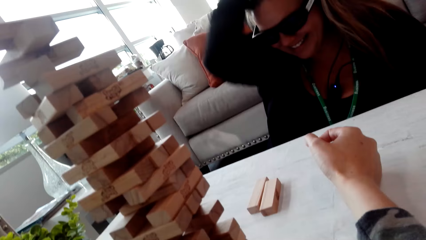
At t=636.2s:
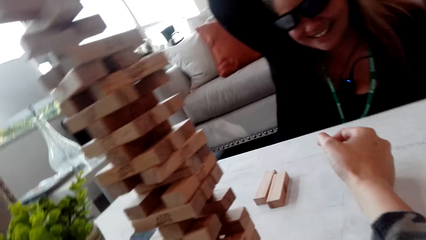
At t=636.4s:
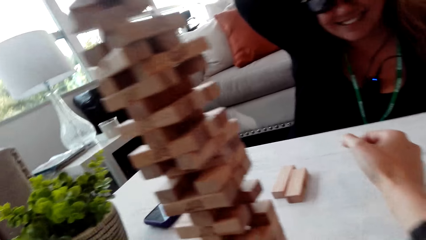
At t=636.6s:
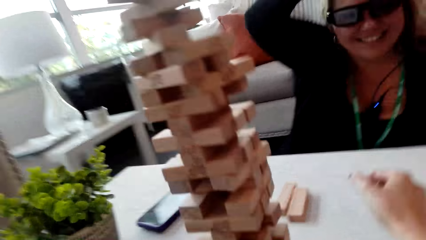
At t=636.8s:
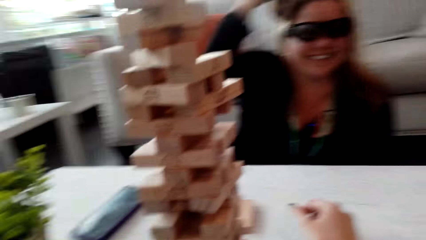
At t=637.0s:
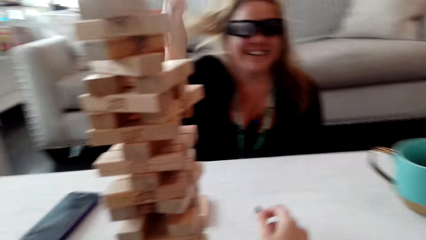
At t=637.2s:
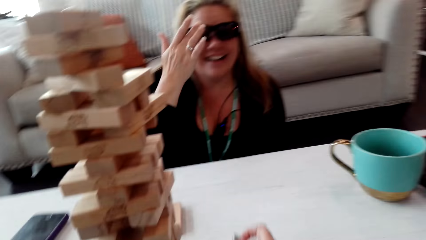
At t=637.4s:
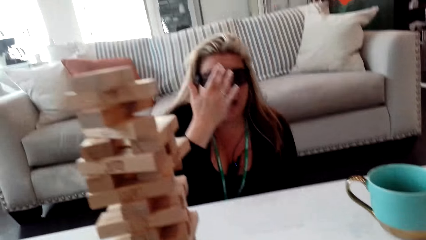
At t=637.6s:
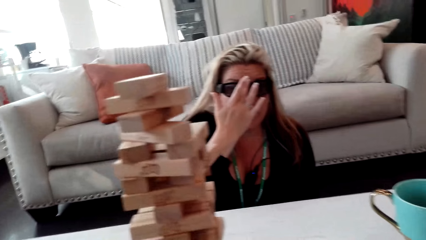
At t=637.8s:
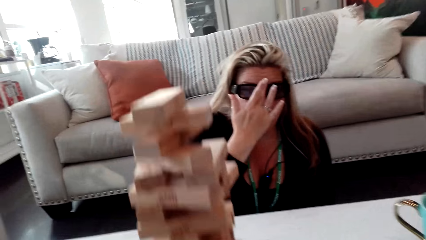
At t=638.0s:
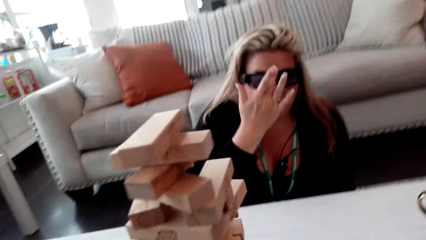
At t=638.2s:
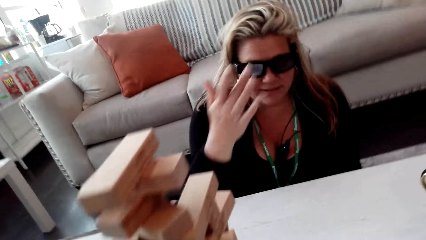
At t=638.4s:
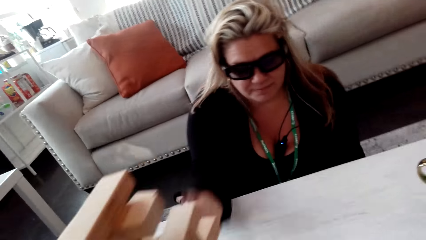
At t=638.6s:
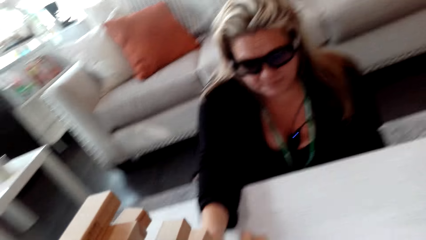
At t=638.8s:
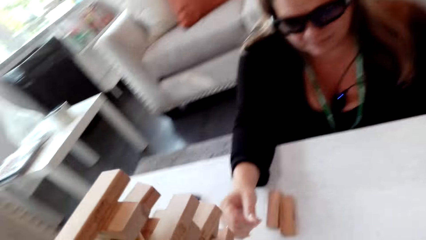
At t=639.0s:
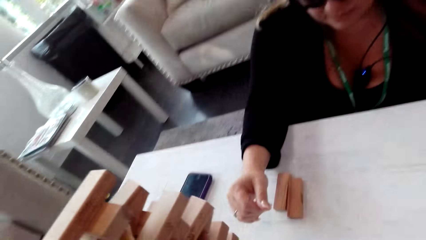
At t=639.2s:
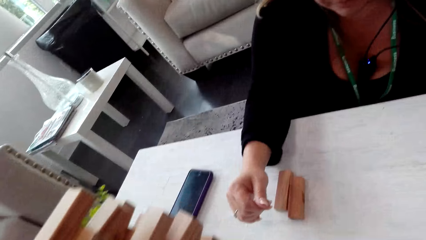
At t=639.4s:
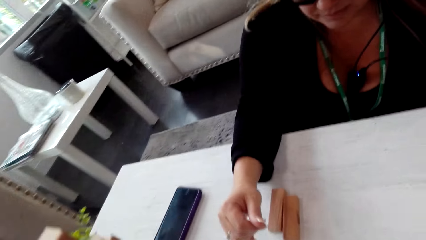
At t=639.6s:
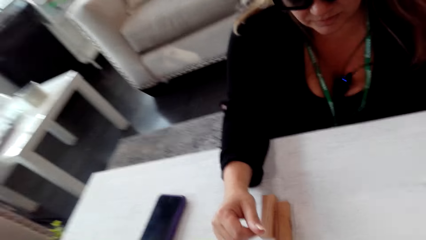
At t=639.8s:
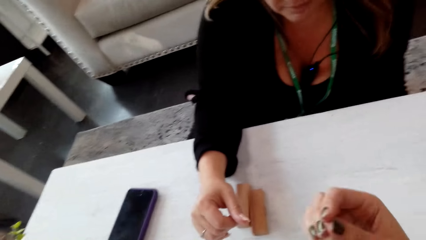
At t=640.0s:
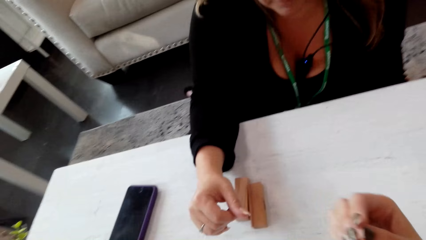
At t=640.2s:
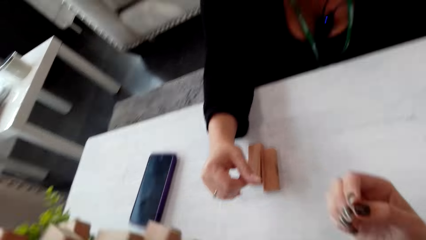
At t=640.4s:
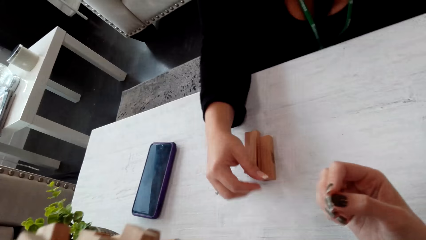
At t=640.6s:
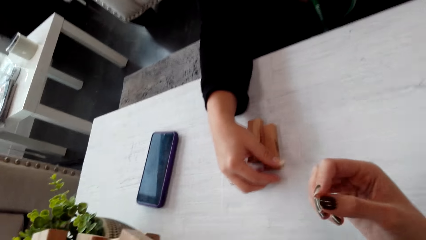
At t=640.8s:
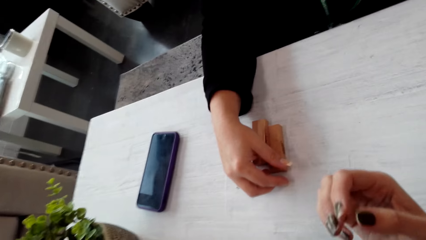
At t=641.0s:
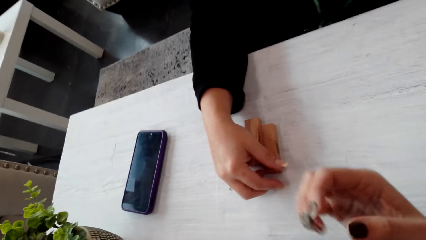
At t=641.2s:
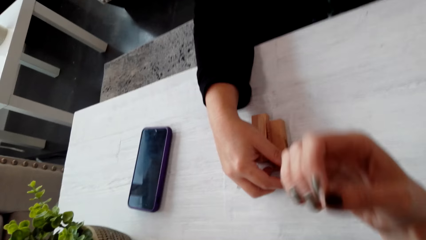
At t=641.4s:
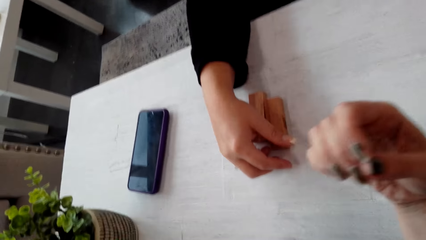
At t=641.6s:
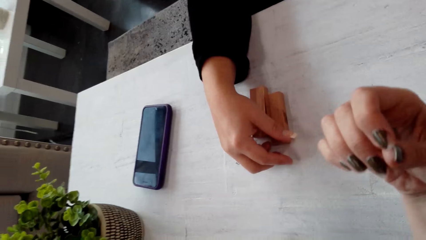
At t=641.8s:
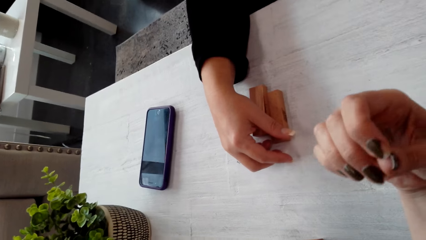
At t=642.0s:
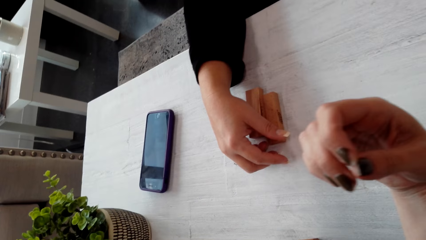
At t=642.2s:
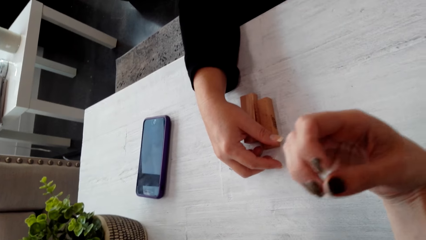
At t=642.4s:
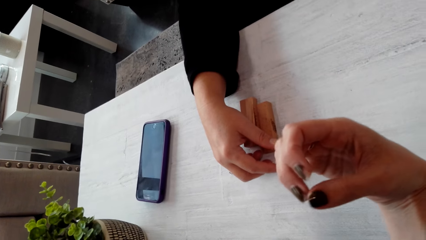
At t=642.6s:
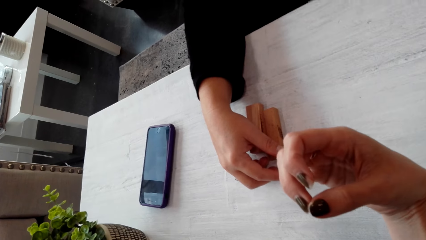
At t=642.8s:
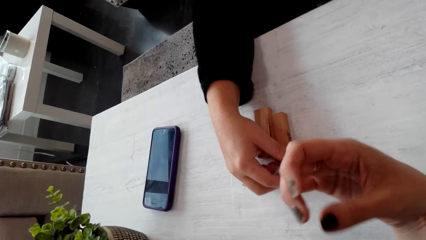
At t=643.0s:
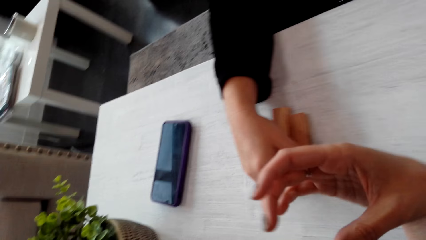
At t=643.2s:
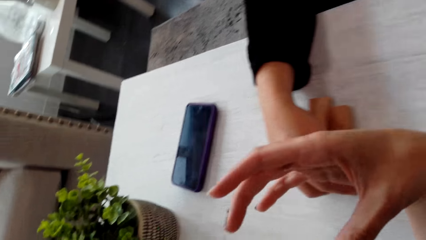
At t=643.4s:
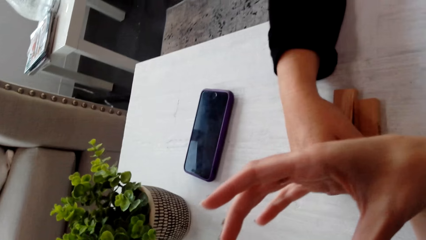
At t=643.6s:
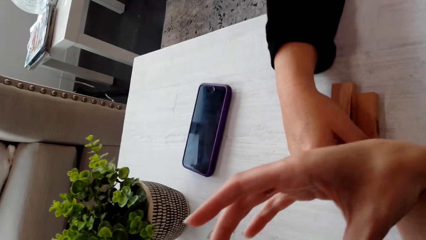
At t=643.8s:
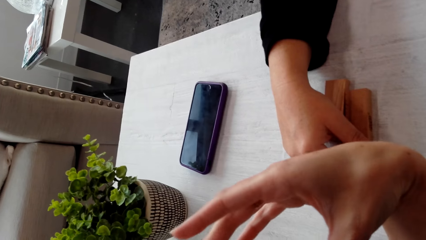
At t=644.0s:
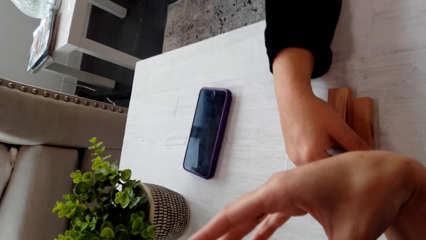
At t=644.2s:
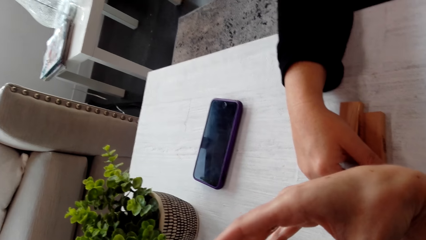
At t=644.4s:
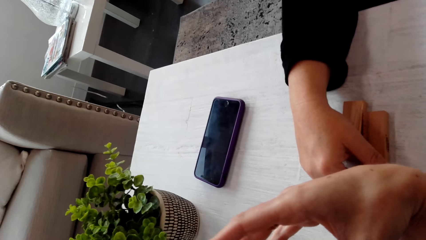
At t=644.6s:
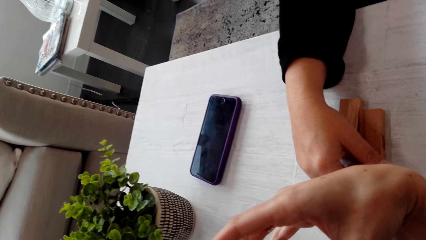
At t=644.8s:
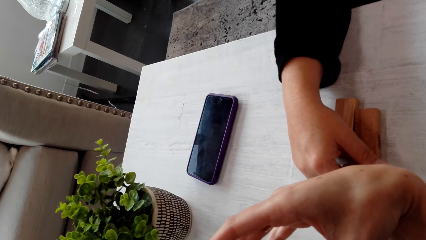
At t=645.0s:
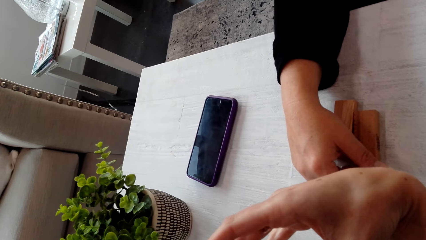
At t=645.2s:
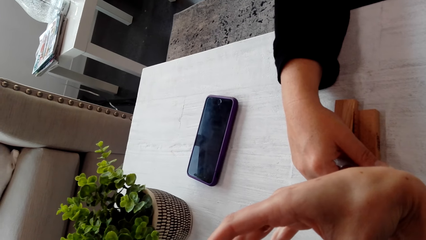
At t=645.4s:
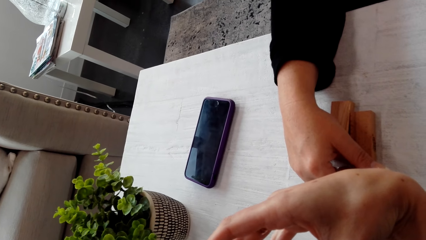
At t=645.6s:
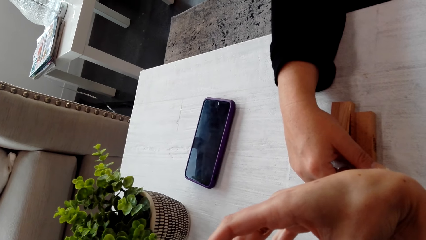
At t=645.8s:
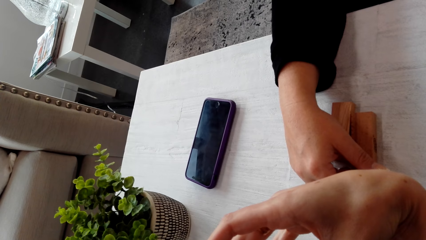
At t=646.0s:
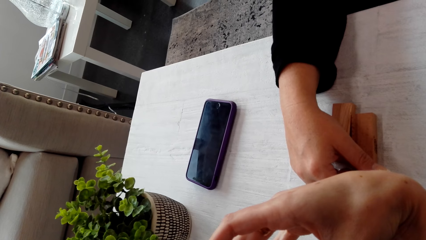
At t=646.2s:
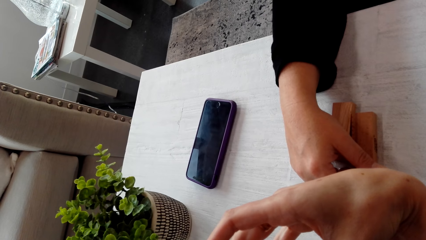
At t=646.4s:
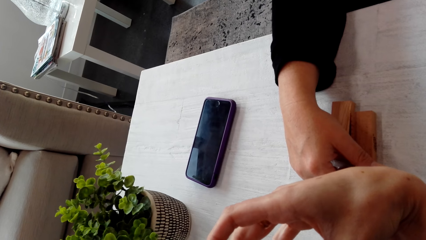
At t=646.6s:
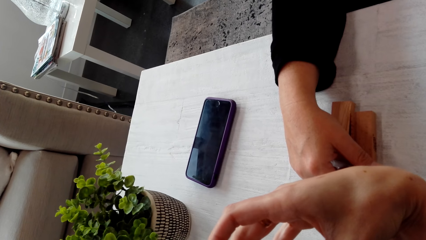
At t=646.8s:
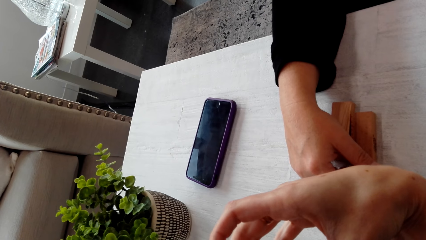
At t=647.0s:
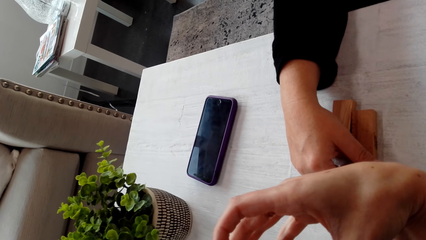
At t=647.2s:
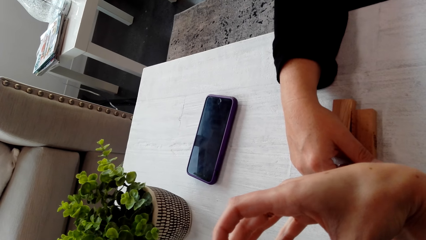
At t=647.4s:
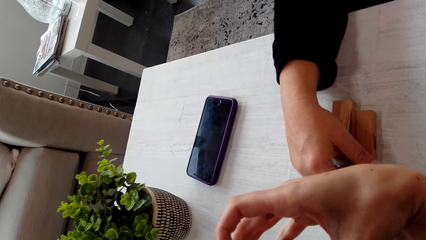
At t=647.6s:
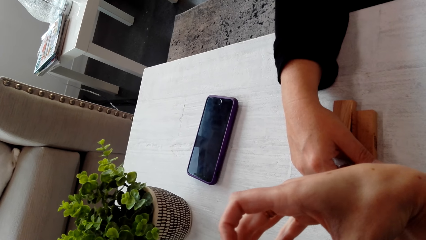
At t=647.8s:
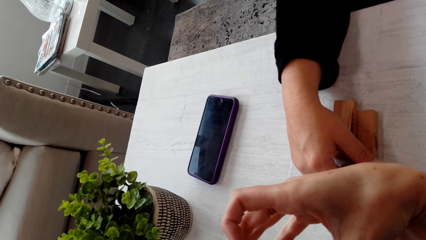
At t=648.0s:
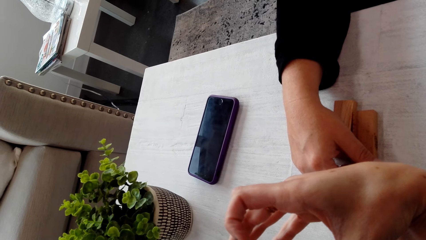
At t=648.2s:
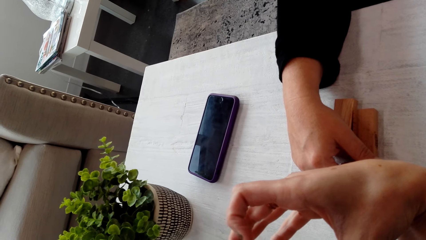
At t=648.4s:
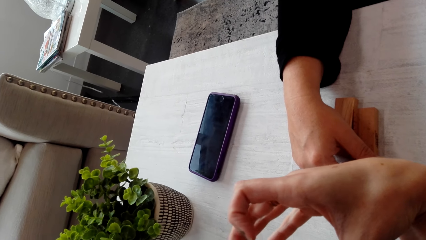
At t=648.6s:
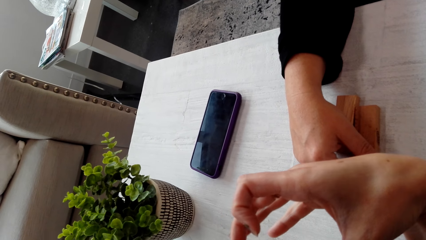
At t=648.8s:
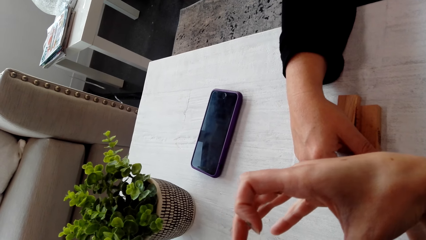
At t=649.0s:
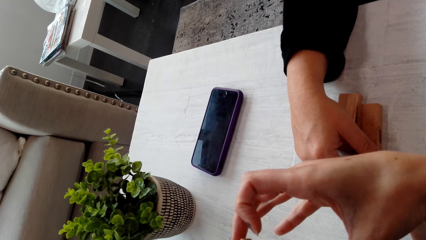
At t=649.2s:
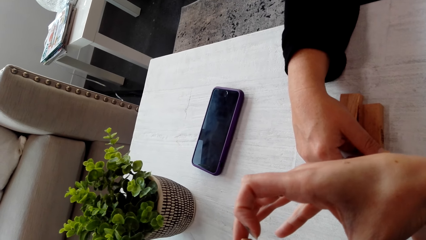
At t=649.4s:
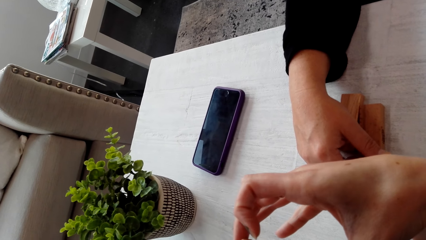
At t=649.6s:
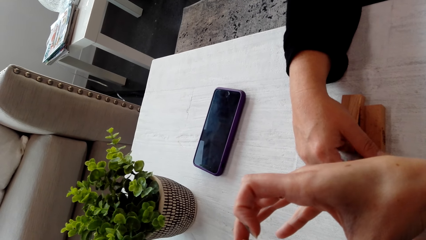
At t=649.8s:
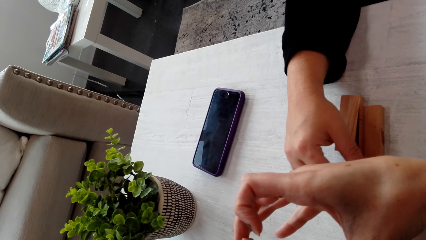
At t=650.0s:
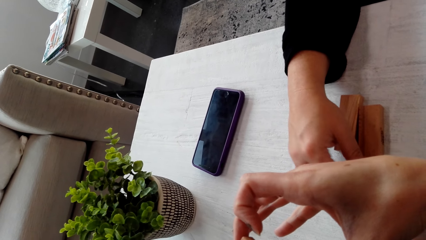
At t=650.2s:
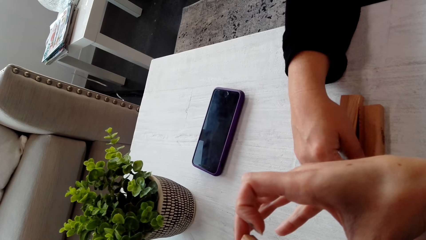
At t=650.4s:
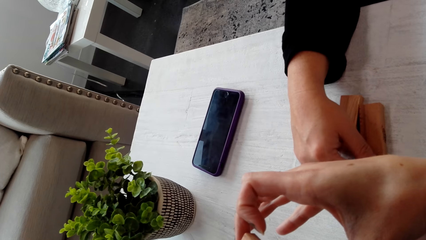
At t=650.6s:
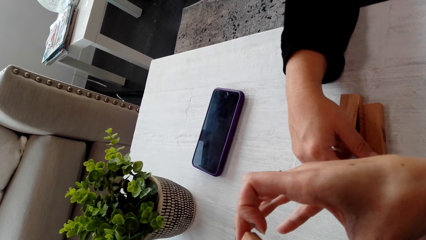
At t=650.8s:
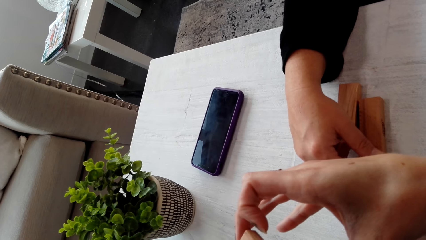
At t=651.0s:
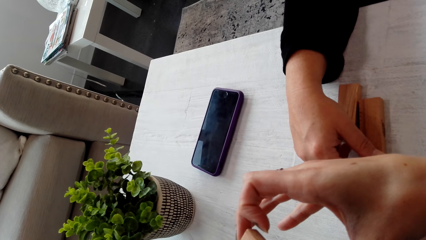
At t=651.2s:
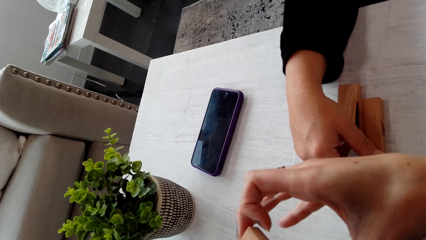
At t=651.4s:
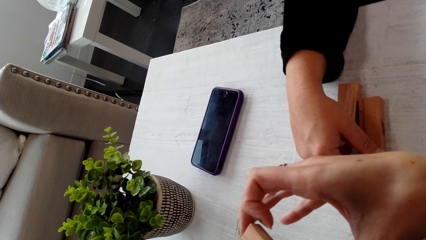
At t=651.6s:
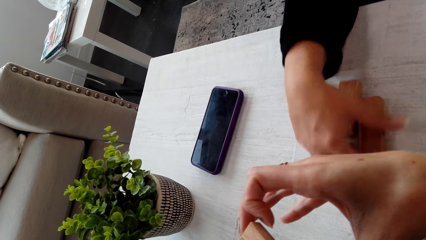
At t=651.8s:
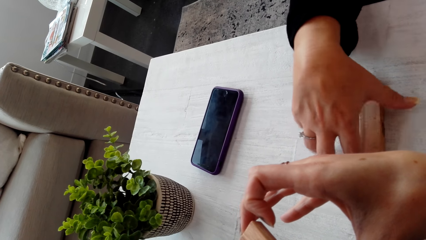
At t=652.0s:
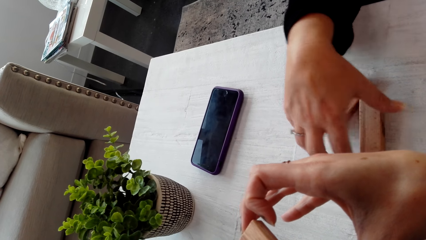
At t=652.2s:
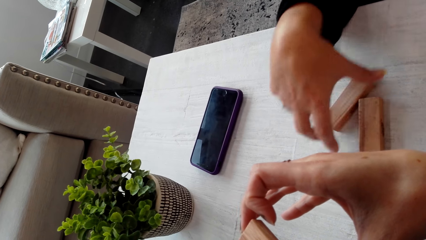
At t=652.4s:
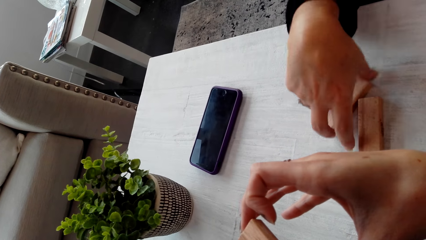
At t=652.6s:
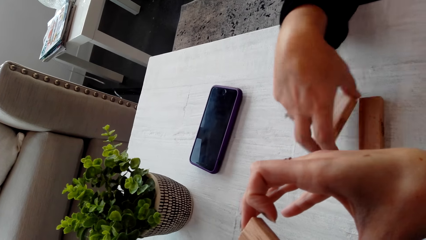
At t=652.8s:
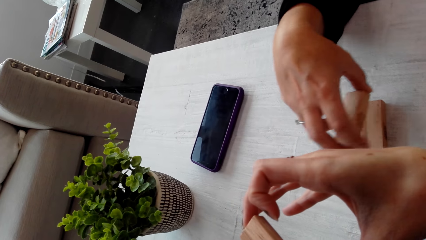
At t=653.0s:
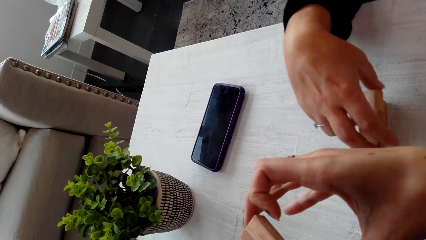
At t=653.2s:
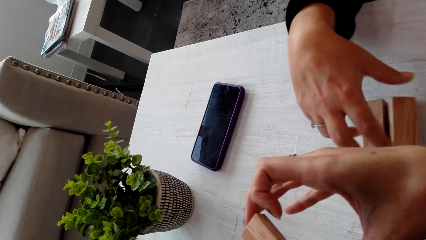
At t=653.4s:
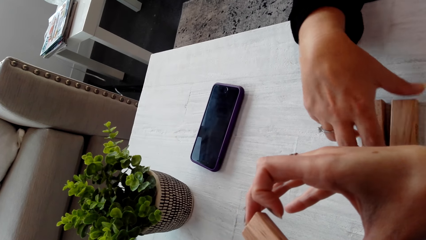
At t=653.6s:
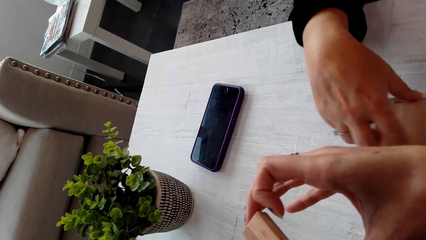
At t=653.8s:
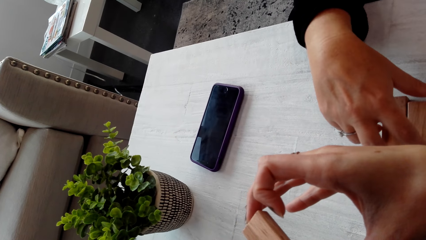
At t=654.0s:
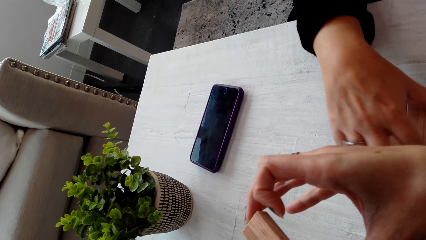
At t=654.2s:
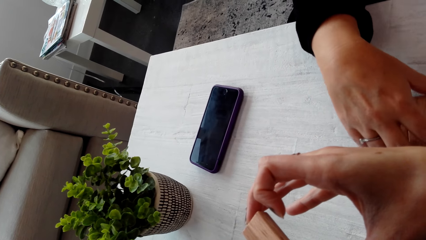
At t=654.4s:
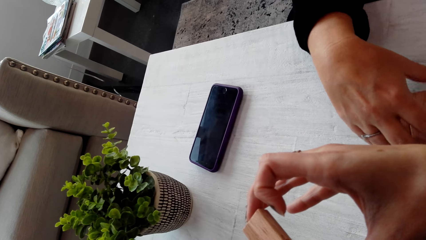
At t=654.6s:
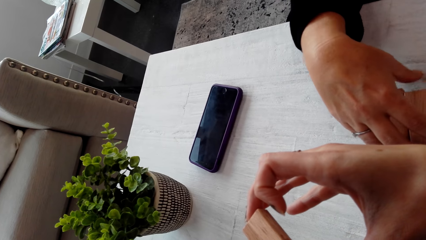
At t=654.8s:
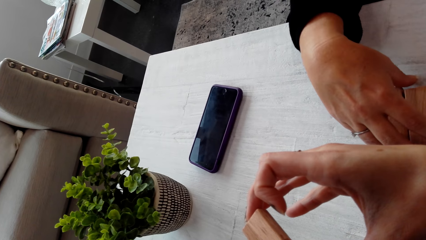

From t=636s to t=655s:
The camera wearer talks to a woman. The woman touches the specs and puts the hand on the table. The camera wearer looks at the woman's hand. They play the jenga game. They take a wood brick. The woman talks to the camera wearer. The woman holds the jenga puzzles. The woman touches the wood brick.
